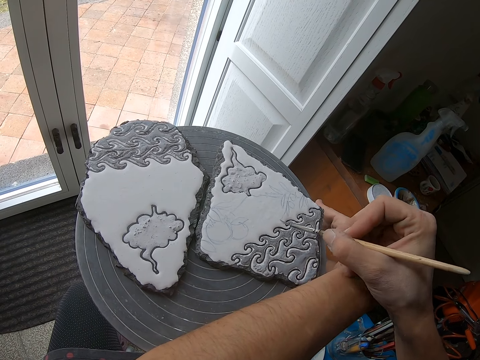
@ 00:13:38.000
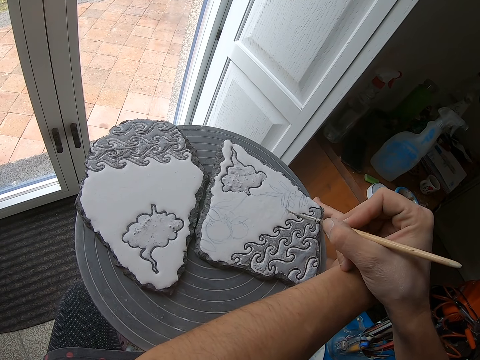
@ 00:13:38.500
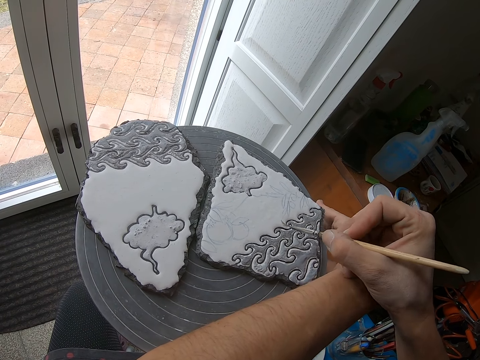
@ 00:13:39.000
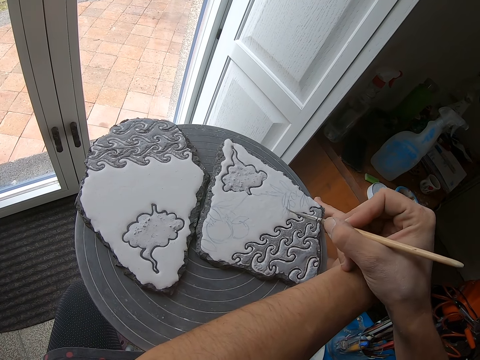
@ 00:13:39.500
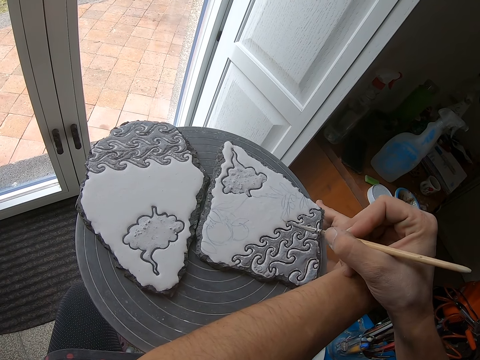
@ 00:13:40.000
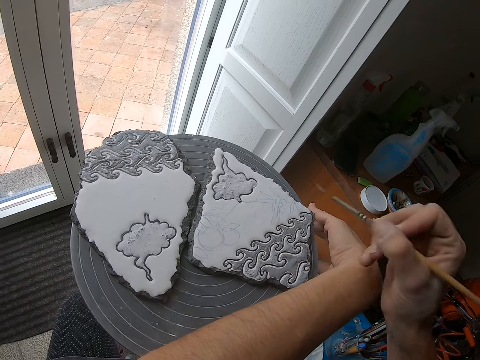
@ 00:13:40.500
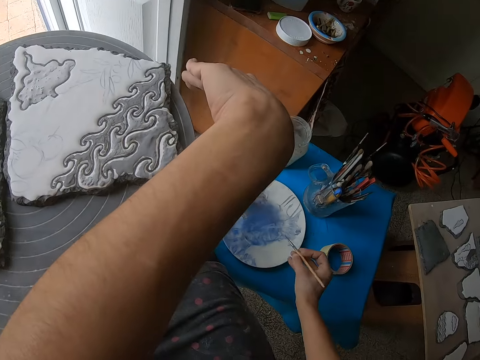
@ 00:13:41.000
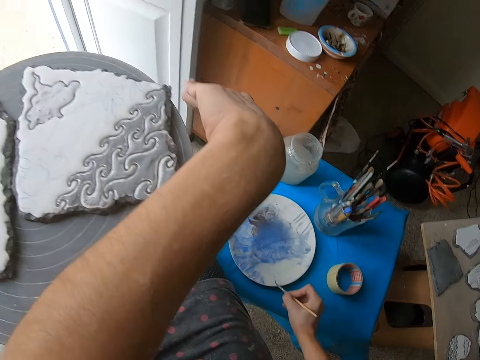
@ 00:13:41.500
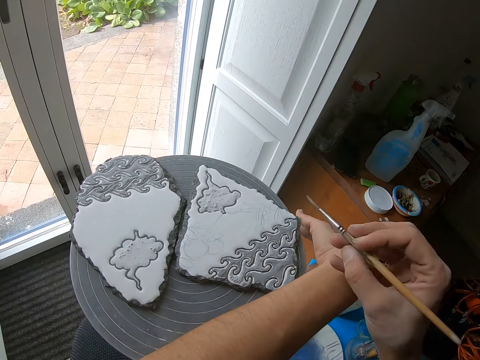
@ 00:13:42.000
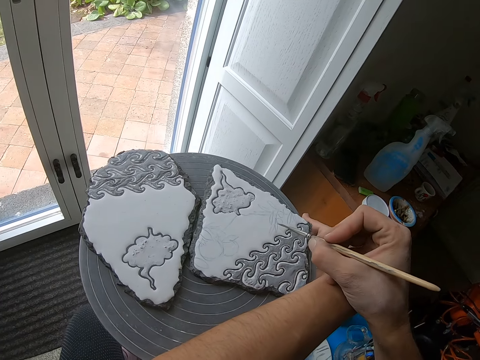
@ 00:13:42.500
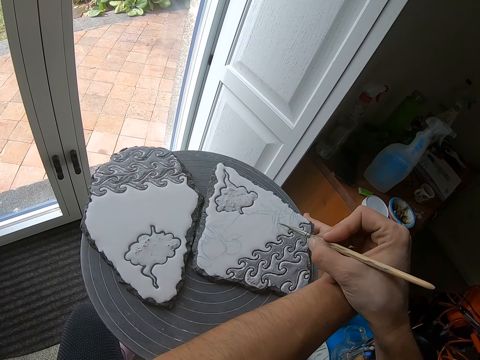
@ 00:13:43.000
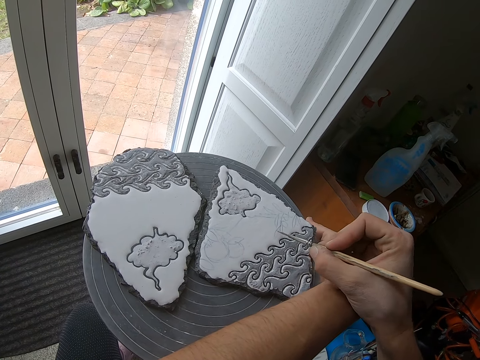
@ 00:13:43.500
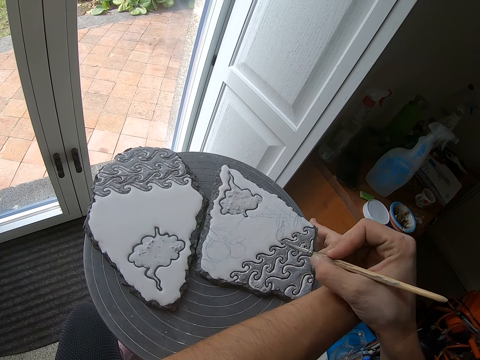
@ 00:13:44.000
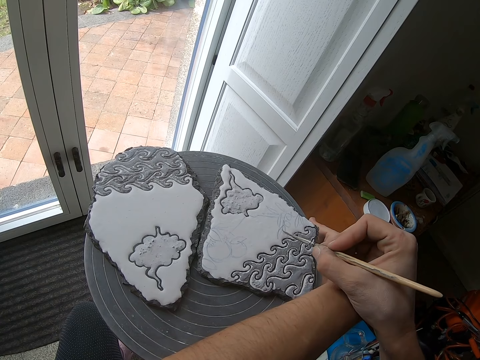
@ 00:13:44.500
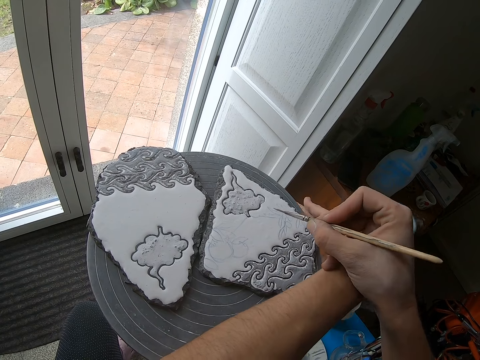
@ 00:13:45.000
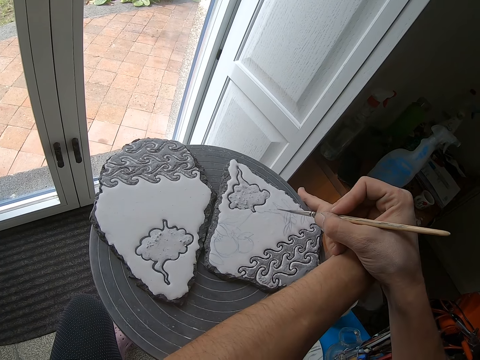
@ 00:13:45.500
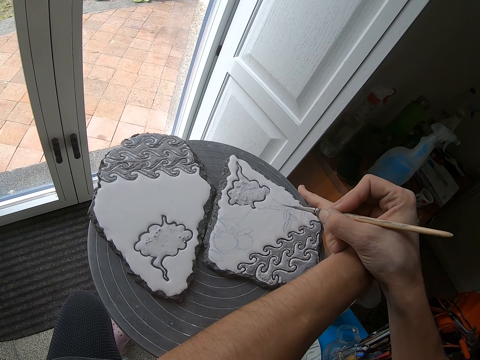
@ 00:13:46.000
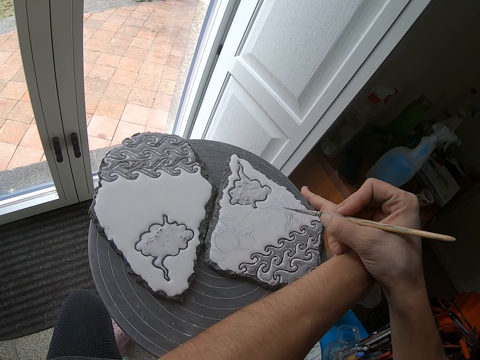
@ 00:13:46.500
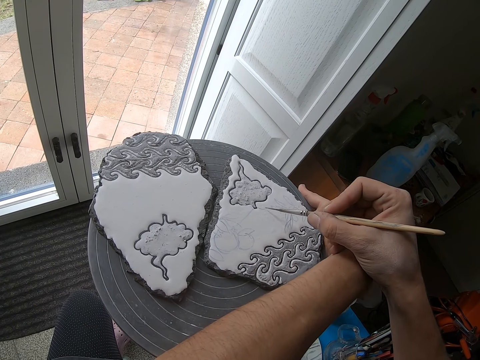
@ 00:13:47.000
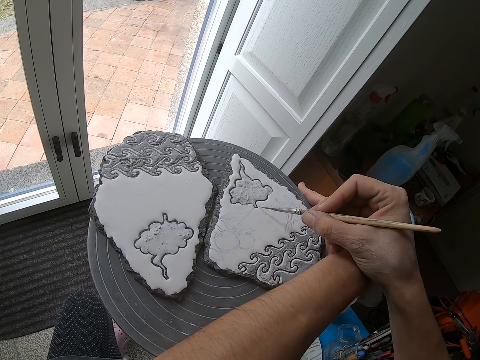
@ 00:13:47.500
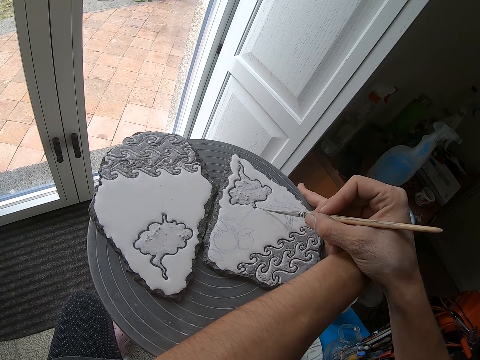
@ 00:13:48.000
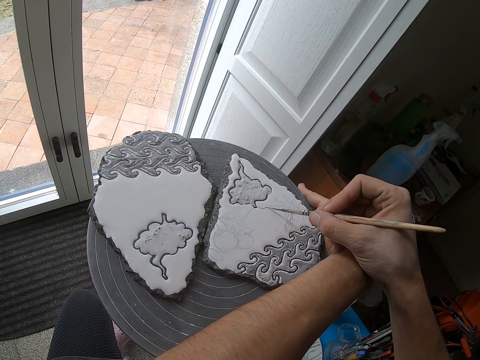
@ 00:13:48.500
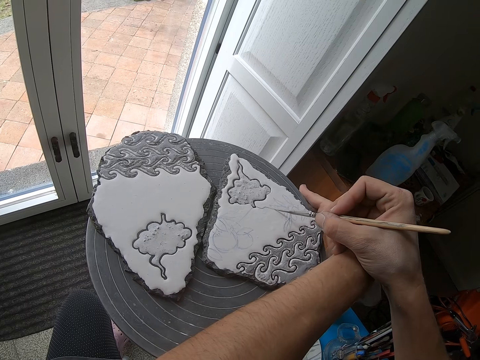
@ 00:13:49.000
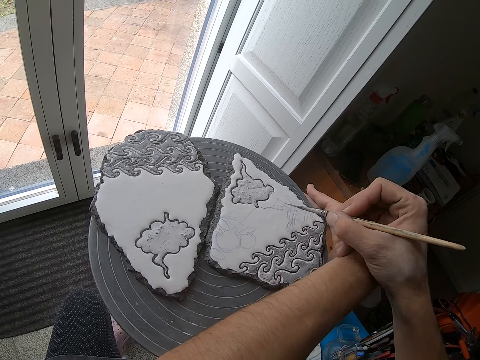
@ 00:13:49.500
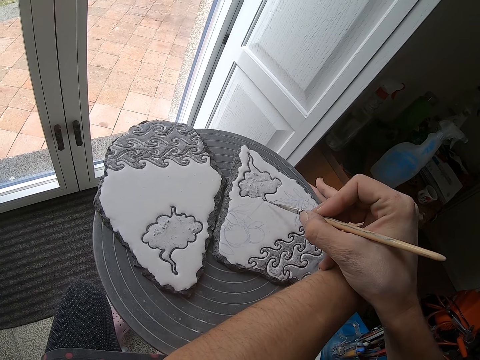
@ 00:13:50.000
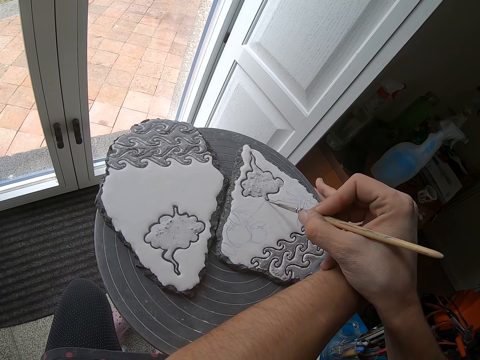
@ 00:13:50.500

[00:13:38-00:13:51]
The camera wearer wipes the paint brush in the mixed color on the plate with his right hand. He dips the paintbrush in paint. He designs the ceramic craft on the pottery wheel with the paint brush in his right hand.

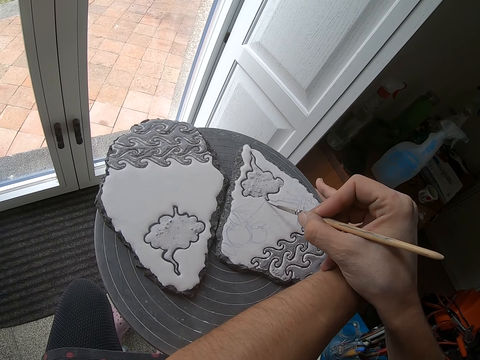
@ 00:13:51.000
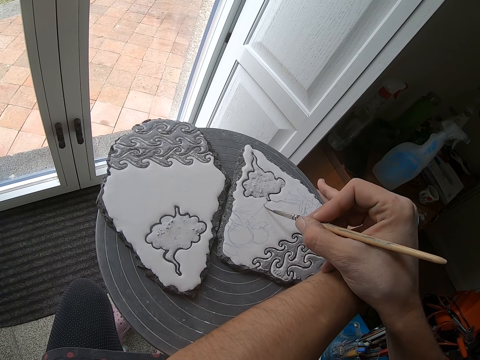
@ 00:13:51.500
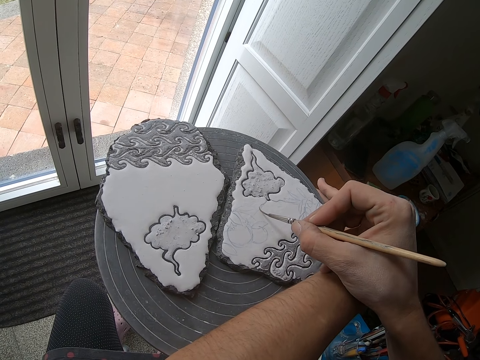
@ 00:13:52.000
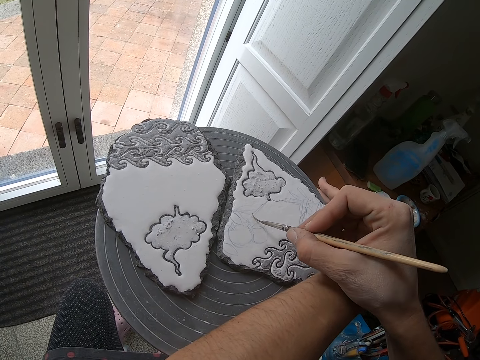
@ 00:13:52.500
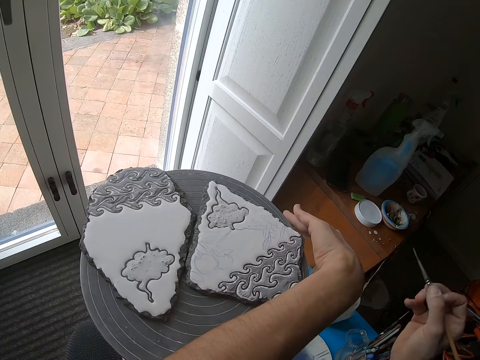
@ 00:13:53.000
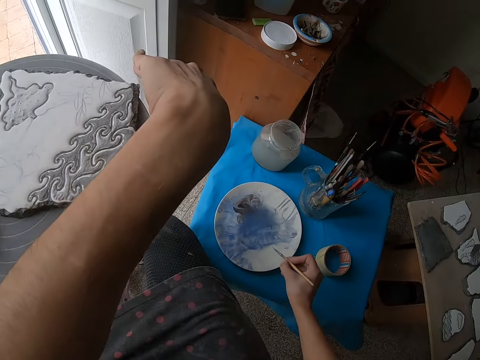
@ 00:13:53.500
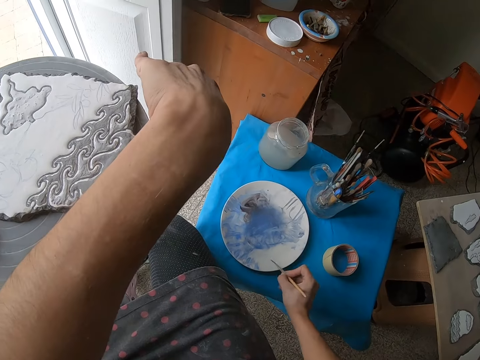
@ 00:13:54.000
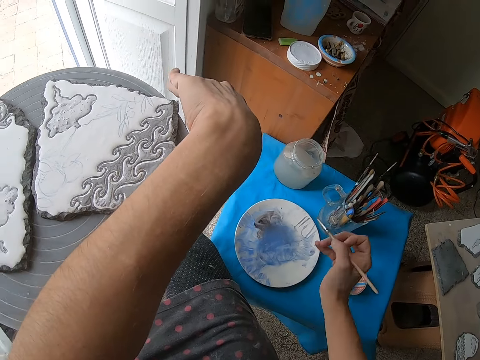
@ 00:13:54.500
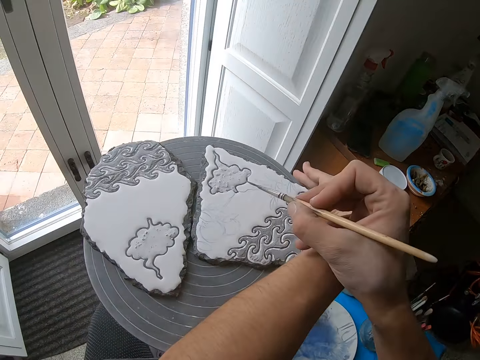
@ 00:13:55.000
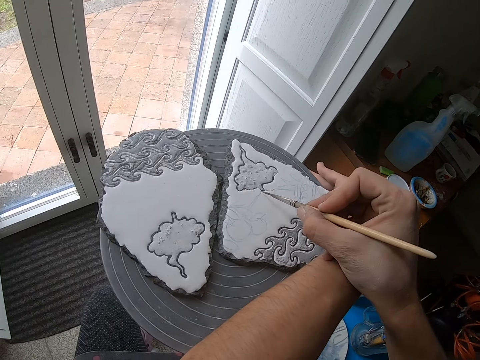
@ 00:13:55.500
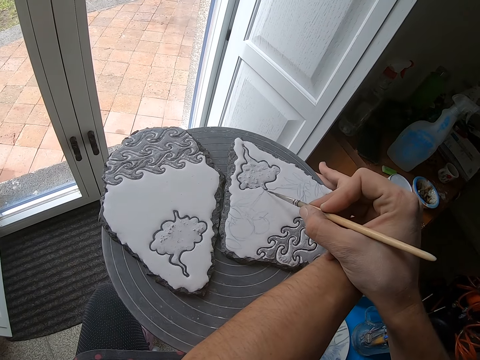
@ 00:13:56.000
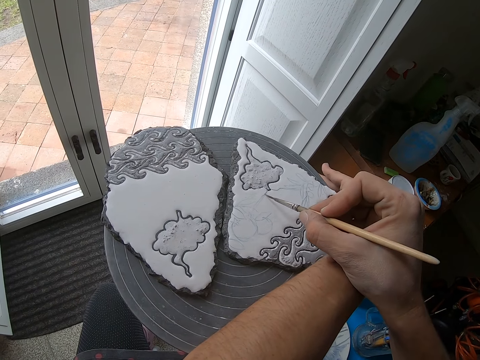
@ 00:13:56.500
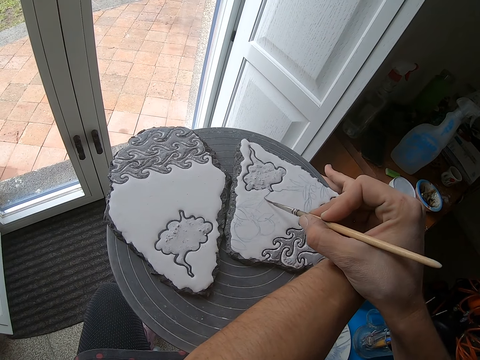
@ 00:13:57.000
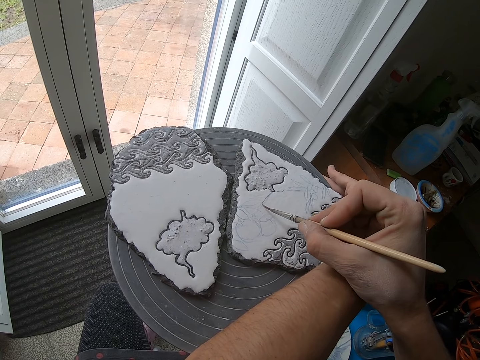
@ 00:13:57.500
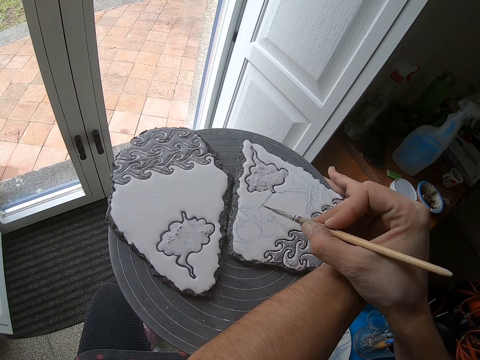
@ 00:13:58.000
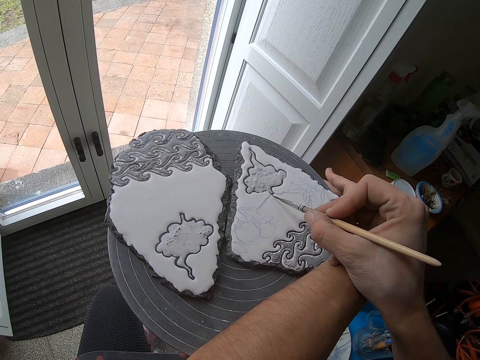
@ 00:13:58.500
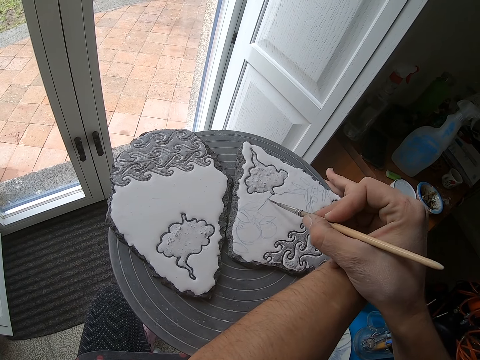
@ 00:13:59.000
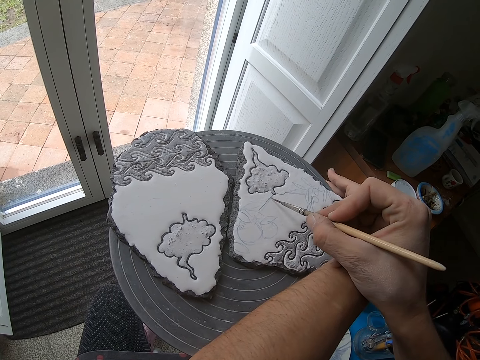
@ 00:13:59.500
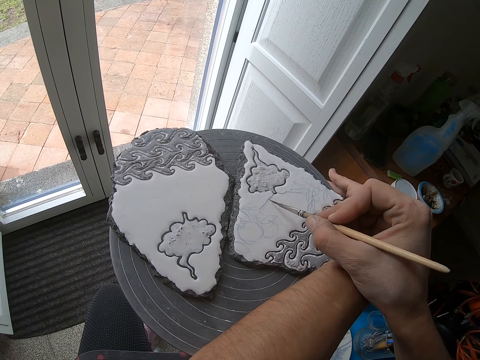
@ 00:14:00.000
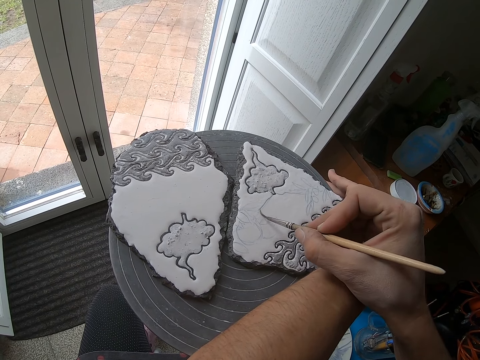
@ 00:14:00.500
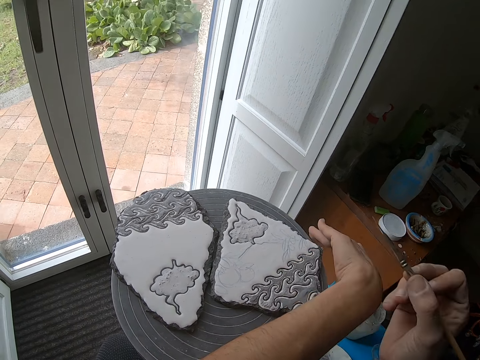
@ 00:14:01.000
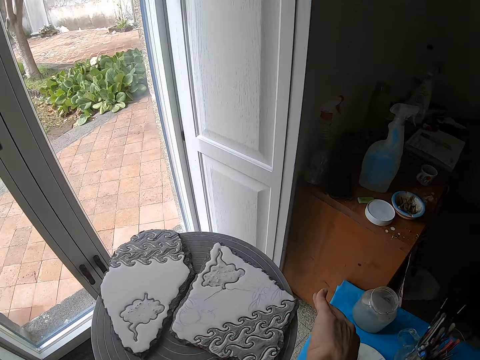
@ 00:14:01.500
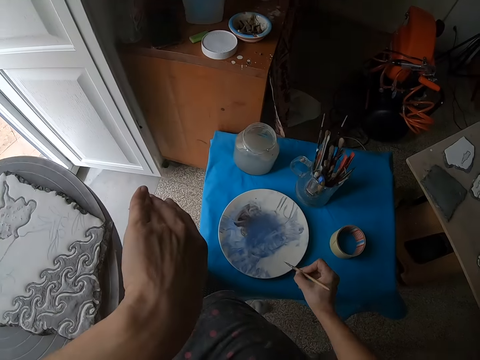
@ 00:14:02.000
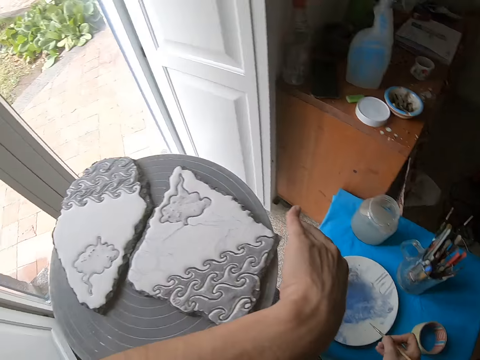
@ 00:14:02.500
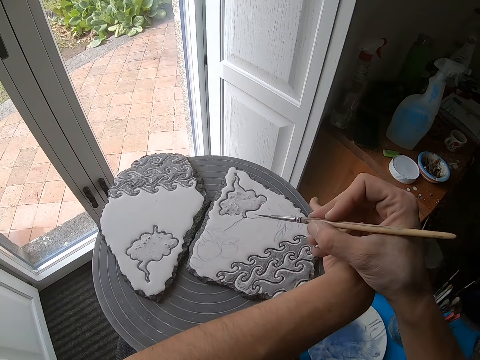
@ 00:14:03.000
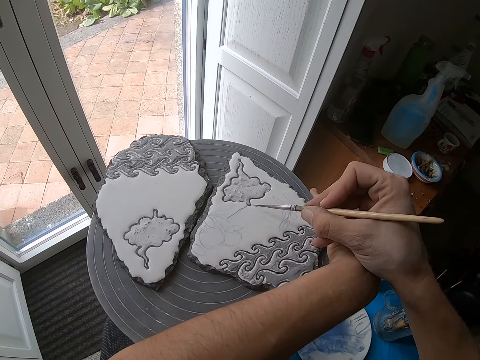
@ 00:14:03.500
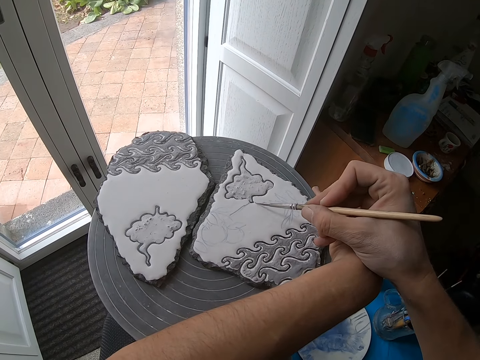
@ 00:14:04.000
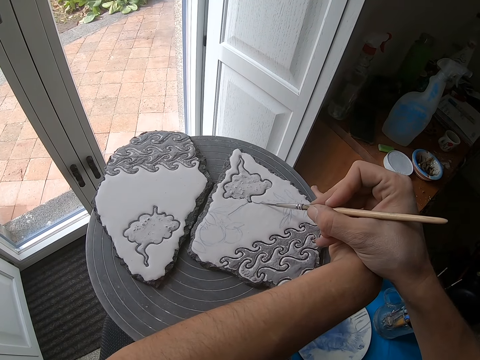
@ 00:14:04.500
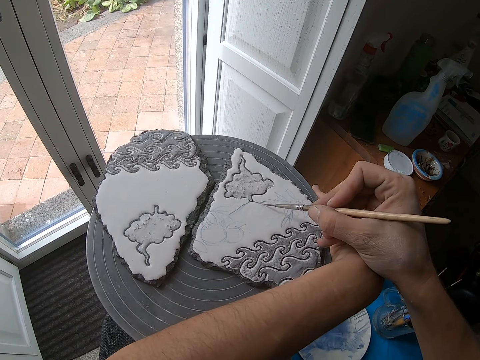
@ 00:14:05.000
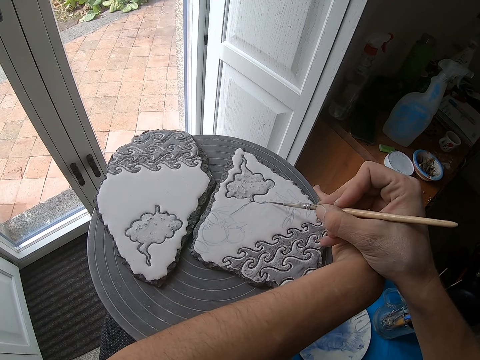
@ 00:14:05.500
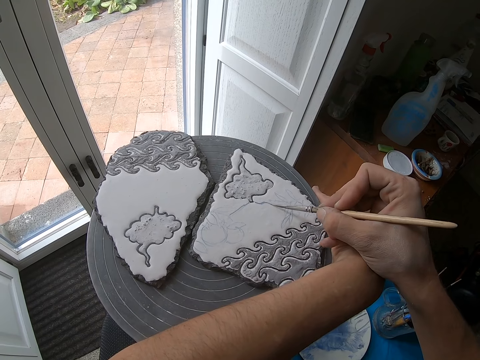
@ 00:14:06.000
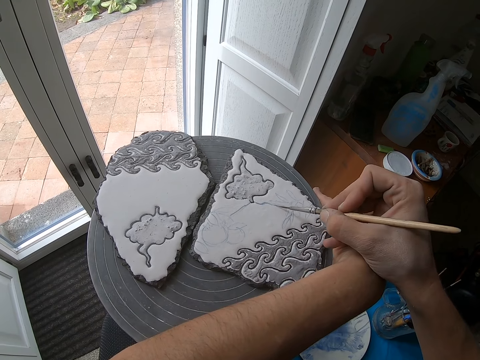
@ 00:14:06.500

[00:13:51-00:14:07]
The camera wearer dips the paintbrush into the paint plate on the stool with his right hand. He paints the piece of pottery with the paintbrush in his right hand. He turns a pottery wheel with his left hand. He dips the paintbrush into the paint plate on the stool with his right hand. He paints the piece of pottery with the paintbrush in his right hand.
